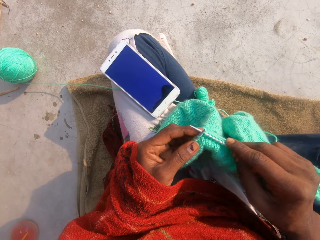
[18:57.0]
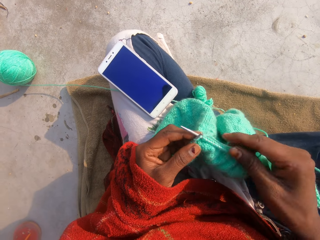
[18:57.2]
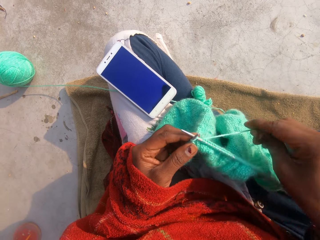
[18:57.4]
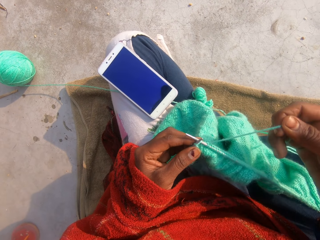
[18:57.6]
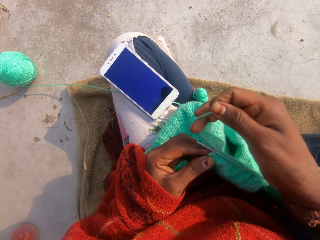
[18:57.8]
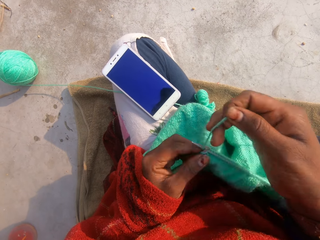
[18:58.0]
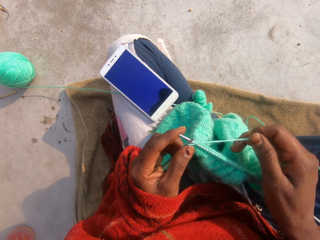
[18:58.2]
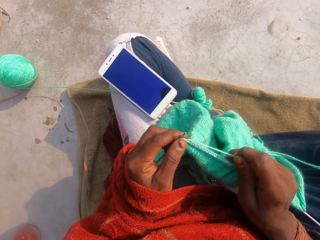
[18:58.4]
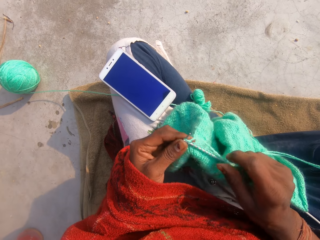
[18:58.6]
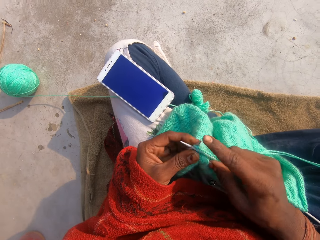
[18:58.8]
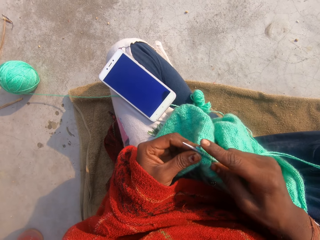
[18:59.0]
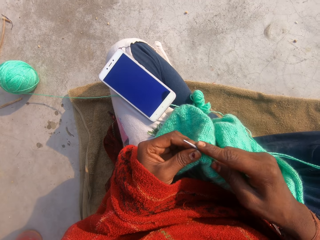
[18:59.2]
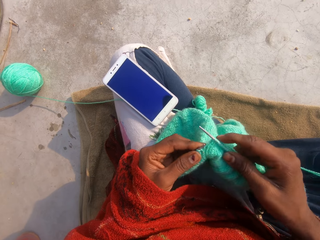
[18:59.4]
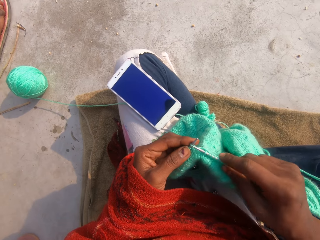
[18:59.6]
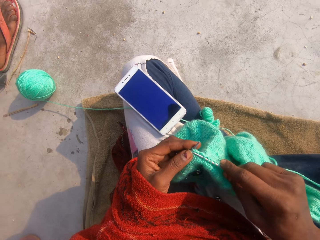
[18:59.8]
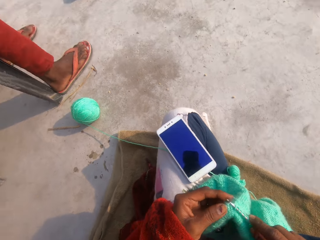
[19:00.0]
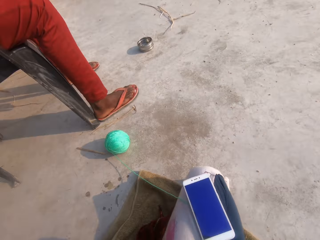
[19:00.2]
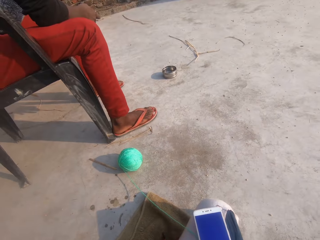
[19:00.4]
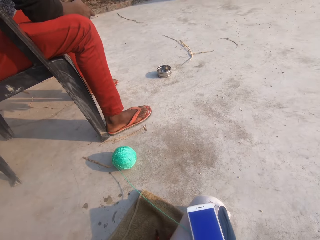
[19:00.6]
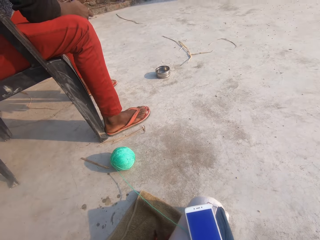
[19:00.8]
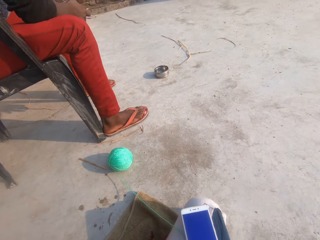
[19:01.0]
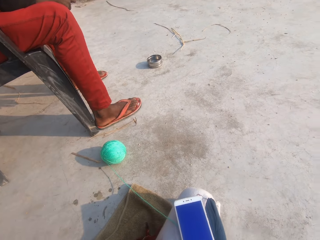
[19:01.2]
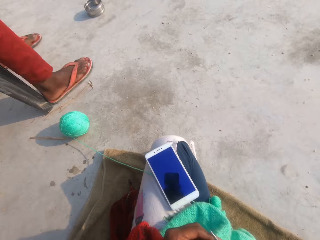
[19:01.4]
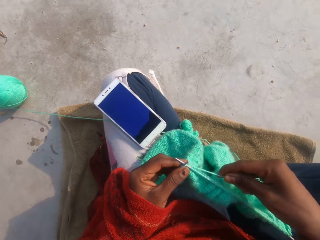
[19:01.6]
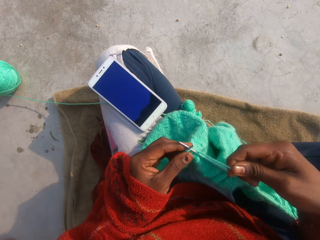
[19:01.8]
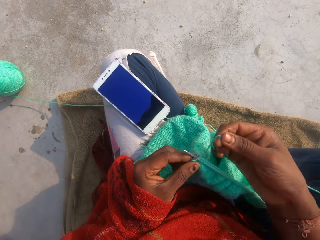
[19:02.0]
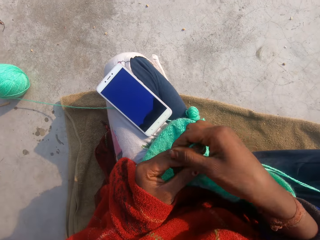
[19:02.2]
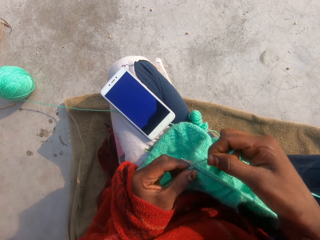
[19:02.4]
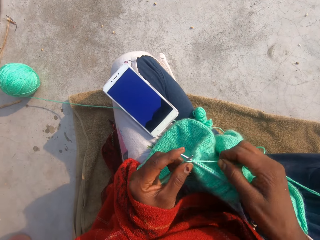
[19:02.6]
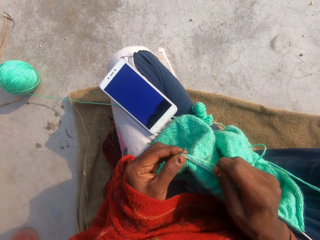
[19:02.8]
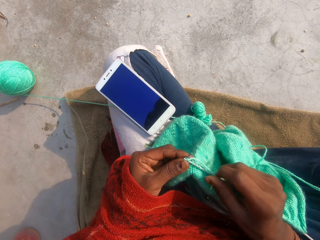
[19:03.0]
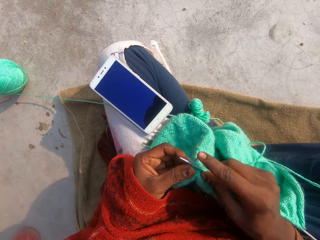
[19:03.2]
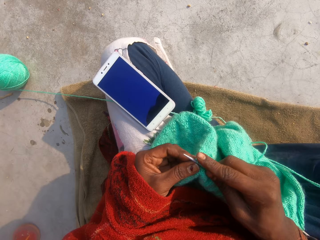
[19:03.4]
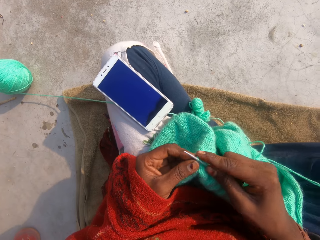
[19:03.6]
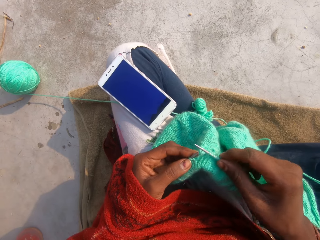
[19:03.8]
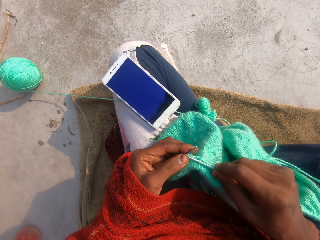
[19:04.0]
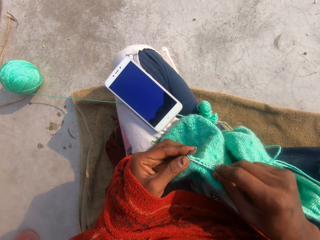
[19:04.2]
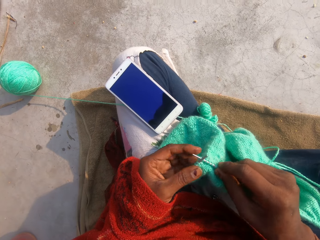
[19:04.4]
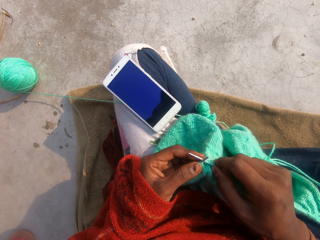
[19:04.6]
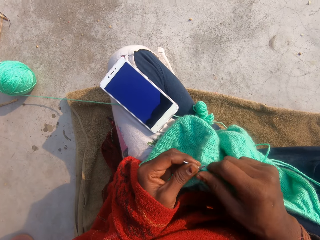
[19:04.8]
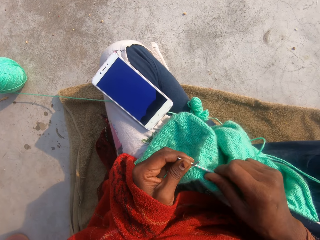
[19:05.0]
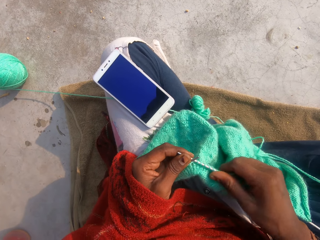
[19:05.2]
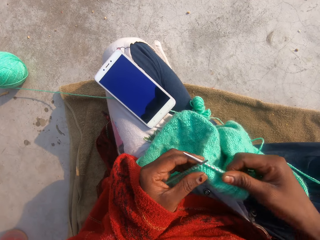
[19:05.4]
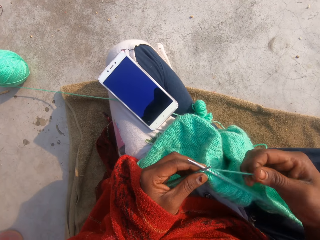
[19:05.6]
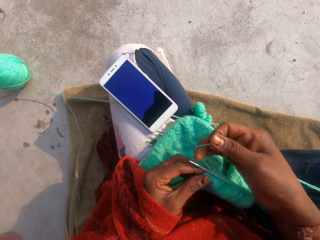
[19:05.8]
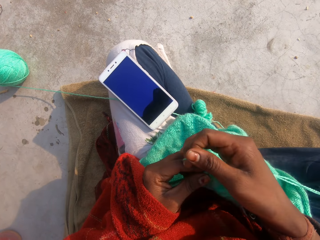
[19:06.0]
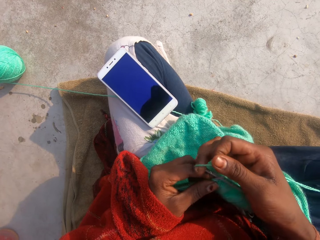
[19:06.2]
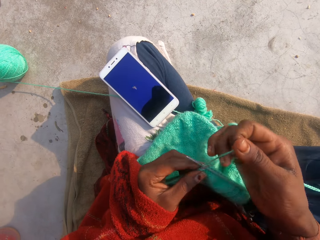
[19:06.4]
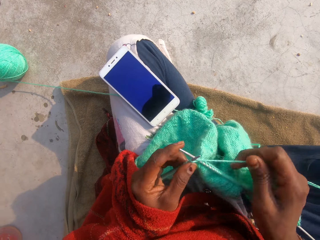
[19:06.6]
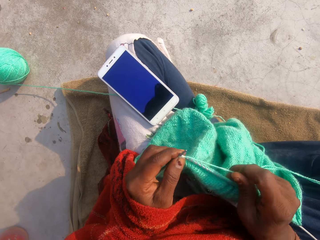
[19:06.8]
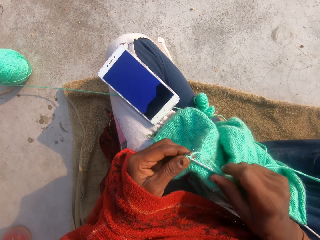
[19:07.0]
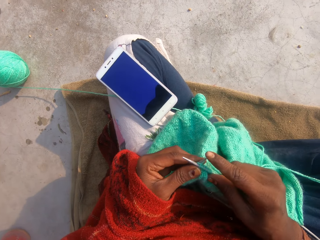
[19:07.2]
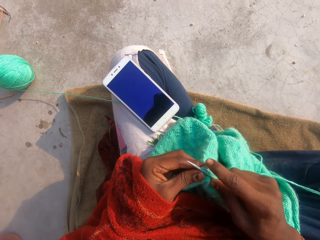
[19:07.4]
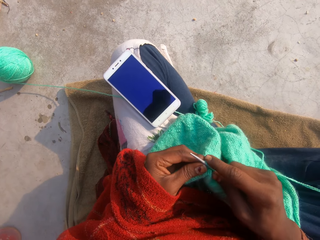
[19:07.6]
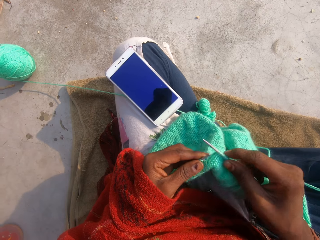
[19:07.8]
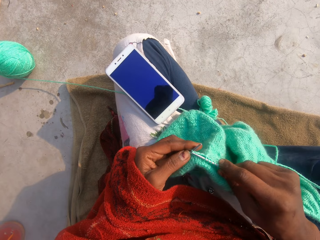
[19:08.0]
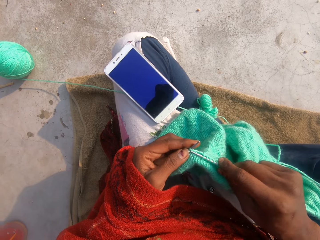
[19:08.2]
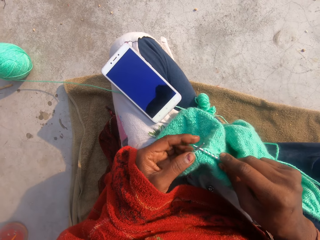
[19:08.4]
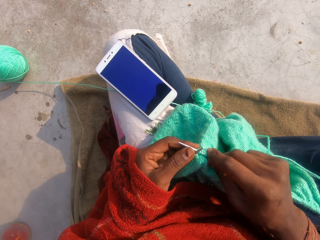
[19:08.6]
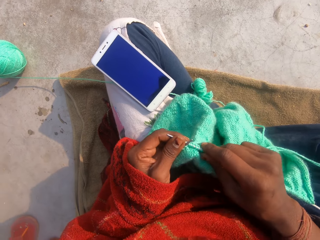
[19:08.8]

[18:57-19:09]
The camera wearer adjusts the thread. They knit the garment. A person sits on the chair. The camera wearer adjusts the thread. They knit the garment. They adjust the thread. They knit the garment.

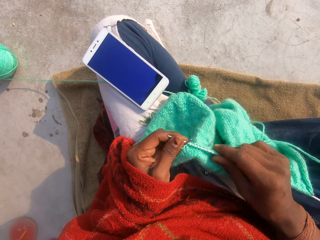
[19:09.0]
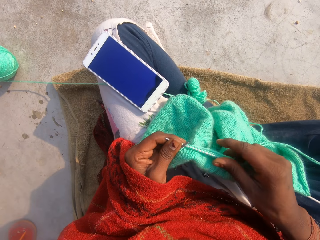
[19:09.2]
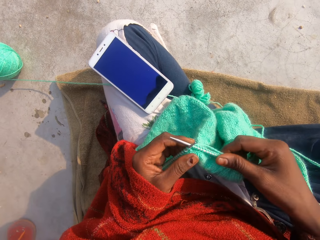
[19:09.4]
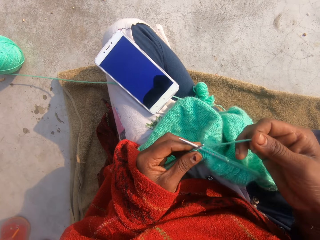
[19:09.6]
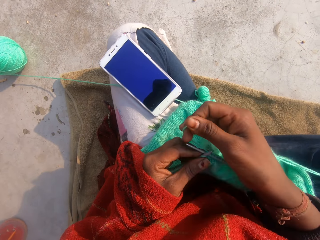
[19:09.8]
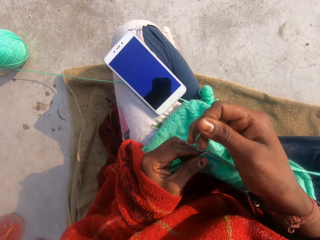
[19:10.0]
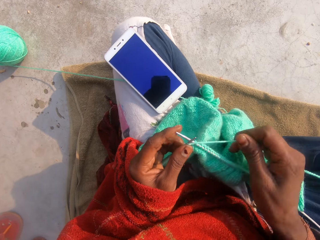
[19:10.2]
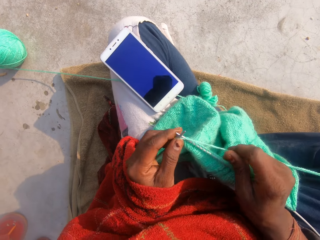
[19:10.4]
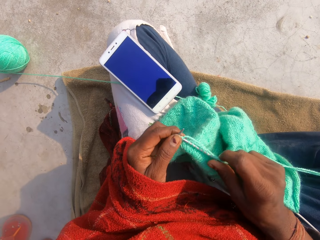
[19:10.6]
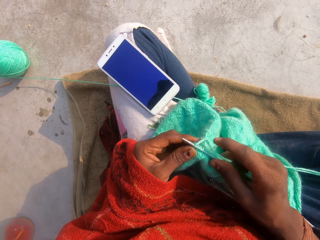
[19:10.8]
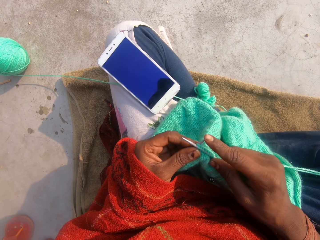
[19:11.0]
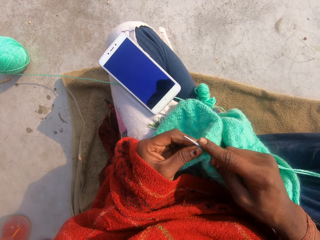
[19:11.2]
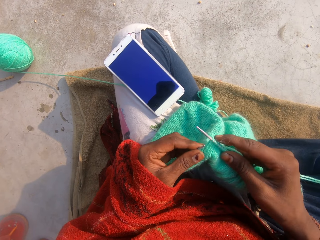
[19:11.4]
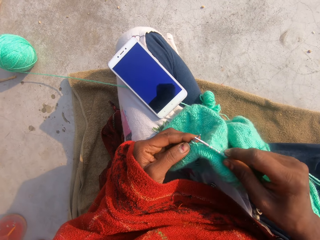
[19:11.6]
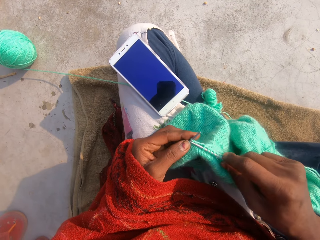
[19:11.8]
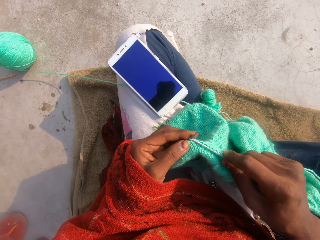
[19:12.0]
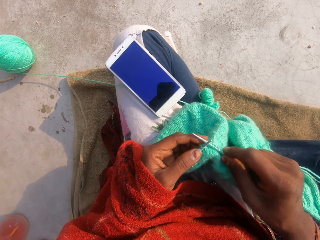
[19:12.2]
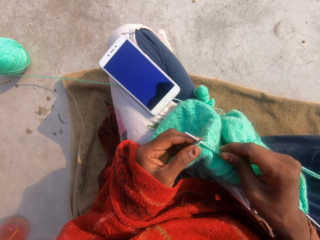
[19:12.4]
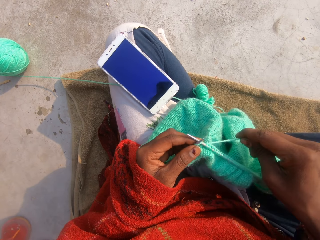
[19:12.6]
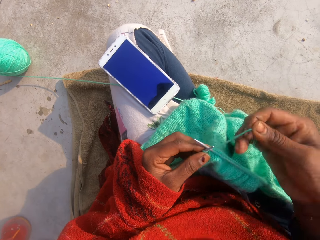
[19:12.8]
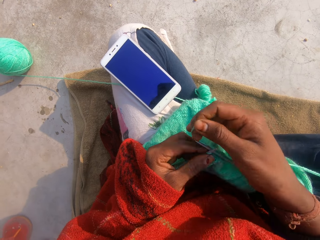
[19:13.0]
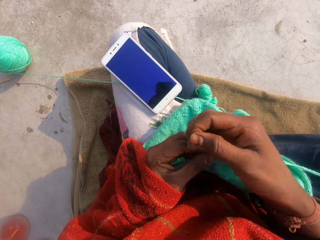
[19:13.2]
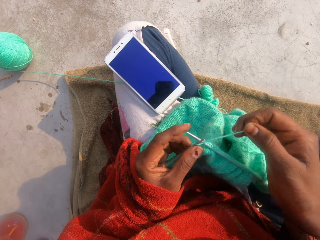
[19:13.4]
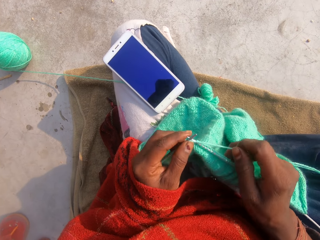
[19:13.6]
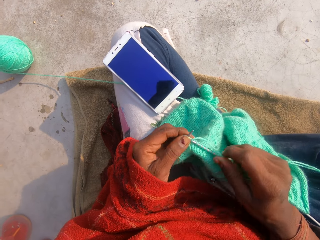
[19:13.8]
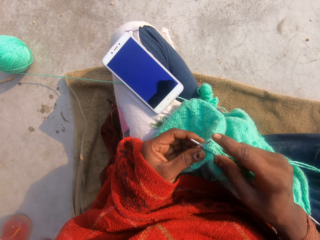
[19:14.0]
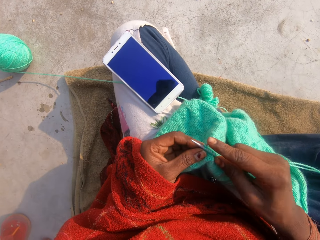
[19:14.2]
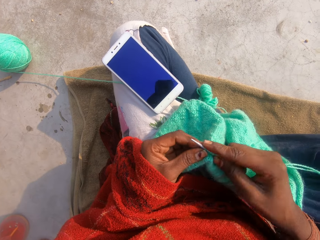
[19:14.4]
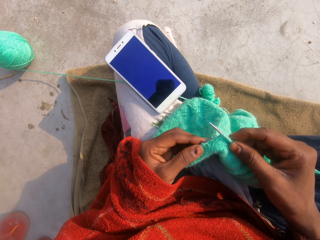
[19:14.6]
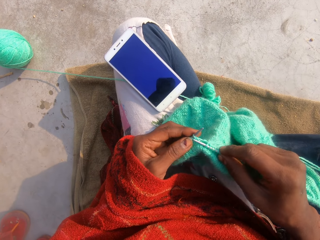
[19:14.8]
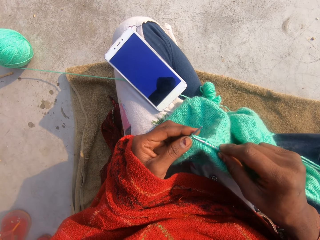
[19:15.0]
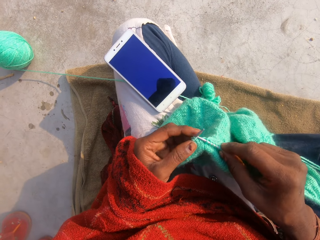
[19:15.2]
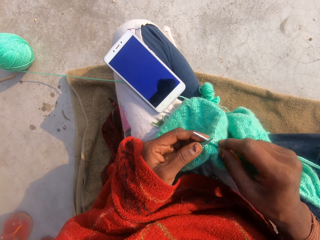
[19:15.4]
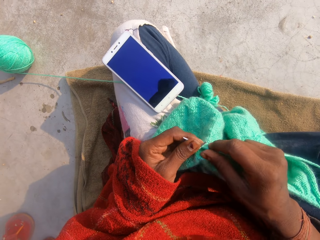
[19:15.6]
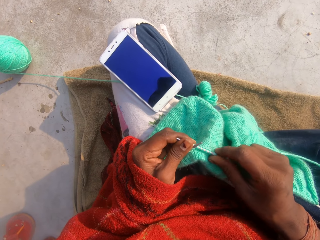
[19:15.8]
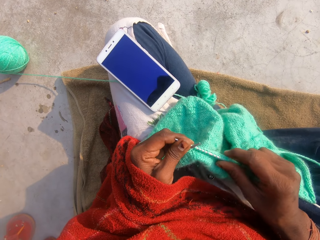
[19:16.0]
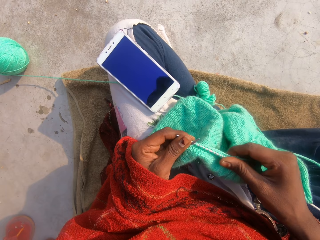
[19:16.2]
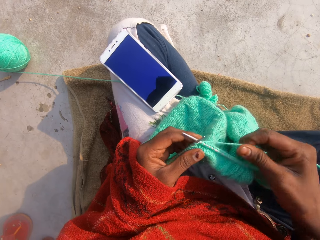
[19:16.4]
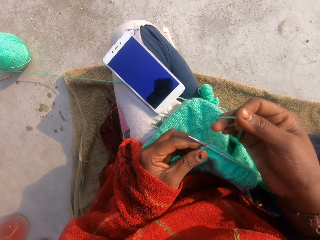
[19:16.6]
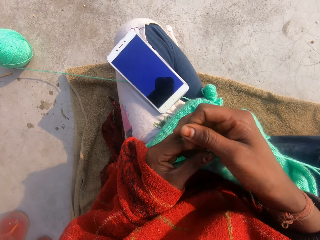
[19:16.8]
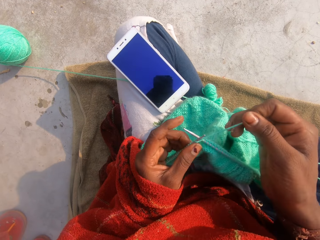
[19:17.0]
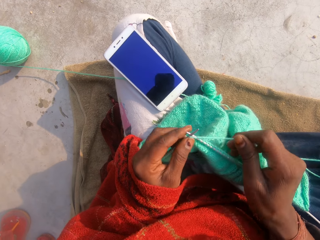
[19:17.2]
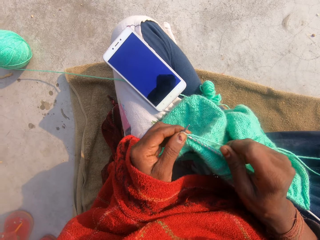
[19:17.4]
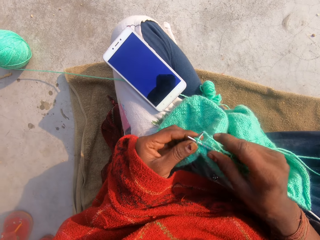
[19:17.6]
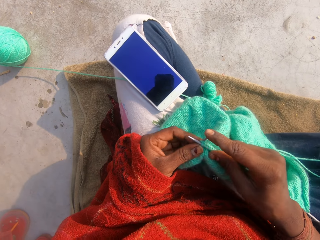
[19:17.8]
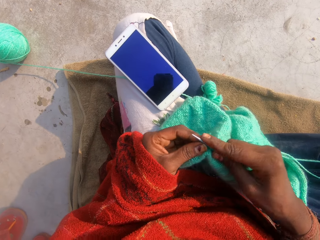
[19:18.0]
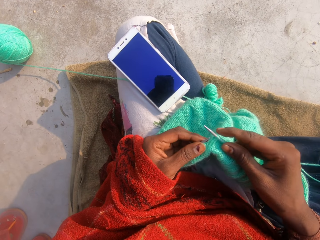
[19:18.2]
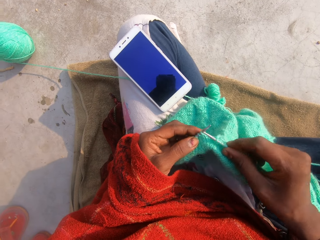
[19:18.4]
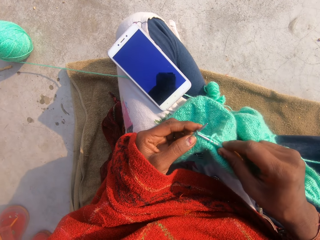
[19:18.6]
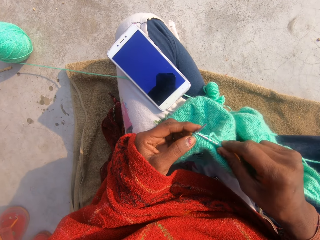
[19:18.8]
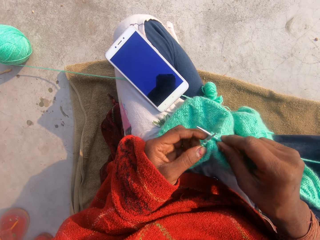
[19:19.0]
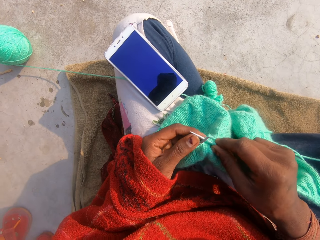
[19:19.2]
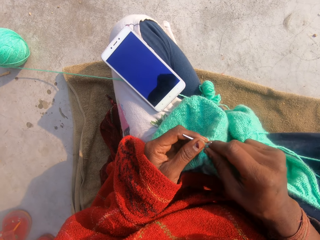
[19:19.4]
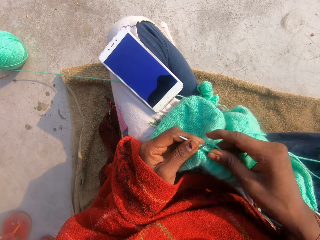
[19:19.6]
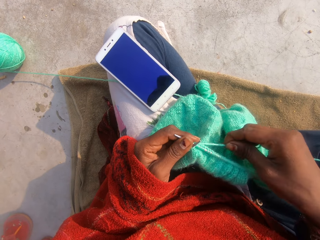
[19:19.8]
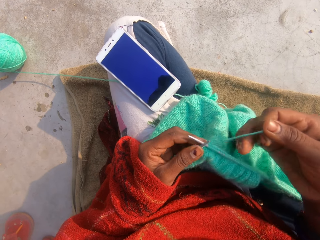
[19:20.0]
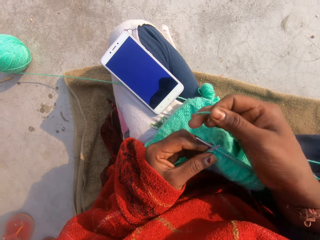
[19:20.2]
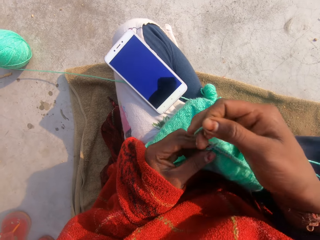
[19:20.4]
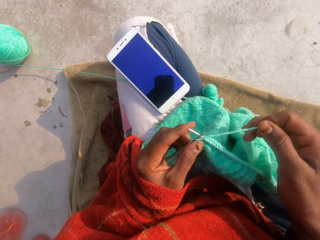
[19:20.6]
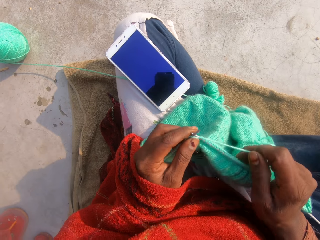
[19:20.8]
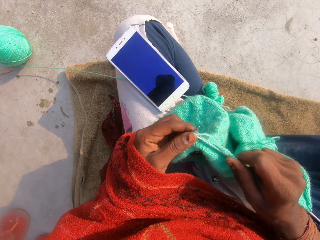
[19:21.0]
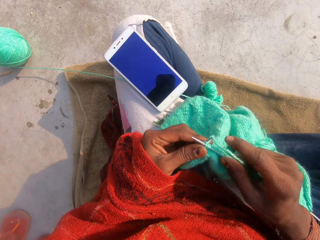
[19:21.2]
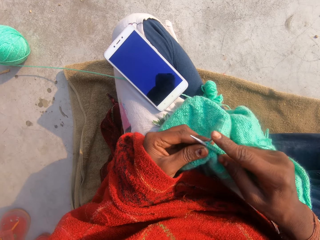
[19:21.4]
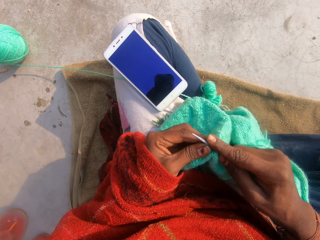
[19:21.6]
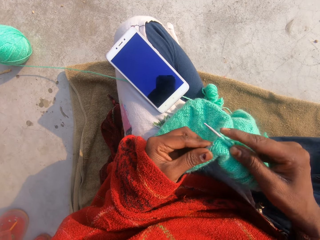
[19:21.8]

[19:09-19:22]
The camera wearer adjusts the thread. They knit the garment. They adjust the thread. They knit the garment. They adjust the thread. They knit the garment. They adjust the thread.
